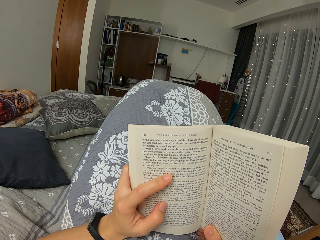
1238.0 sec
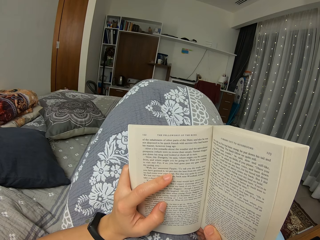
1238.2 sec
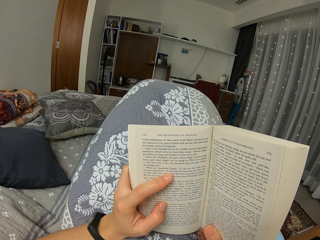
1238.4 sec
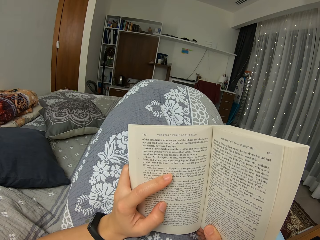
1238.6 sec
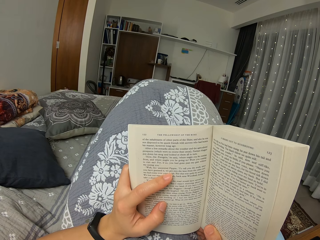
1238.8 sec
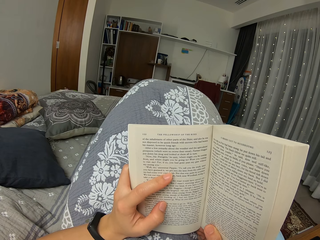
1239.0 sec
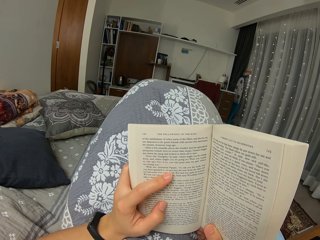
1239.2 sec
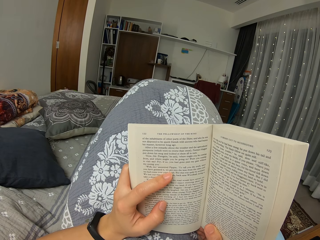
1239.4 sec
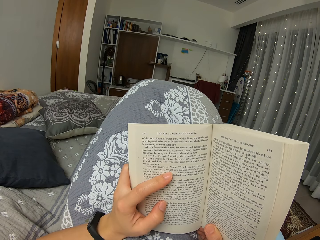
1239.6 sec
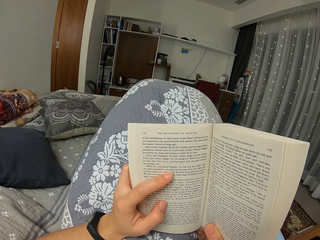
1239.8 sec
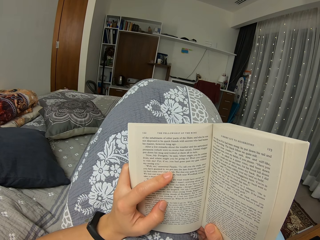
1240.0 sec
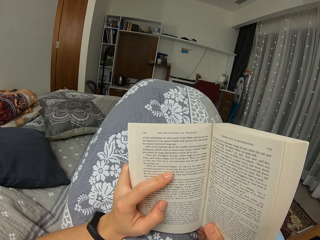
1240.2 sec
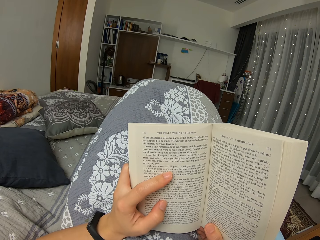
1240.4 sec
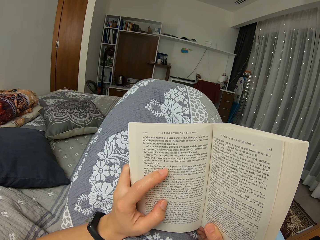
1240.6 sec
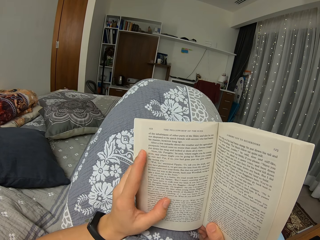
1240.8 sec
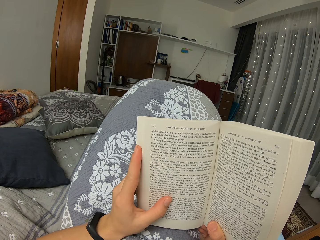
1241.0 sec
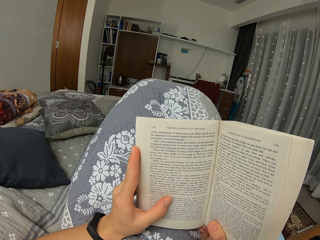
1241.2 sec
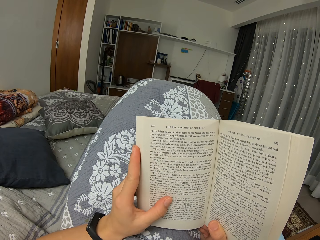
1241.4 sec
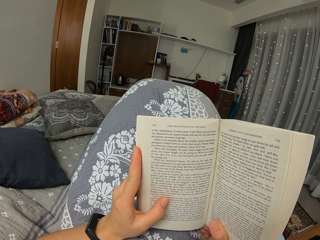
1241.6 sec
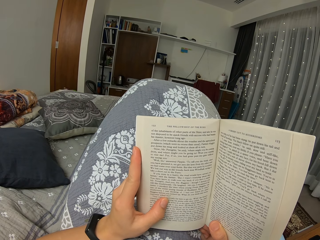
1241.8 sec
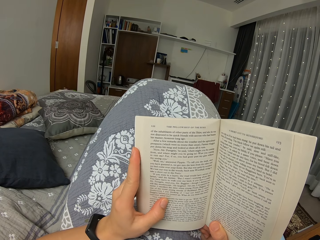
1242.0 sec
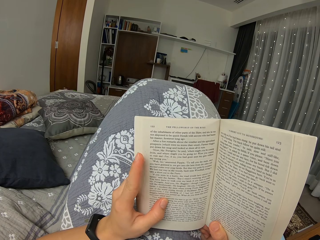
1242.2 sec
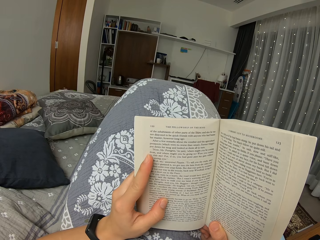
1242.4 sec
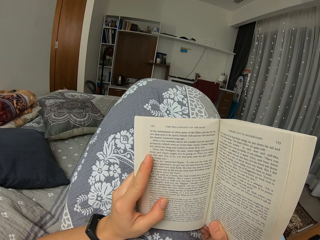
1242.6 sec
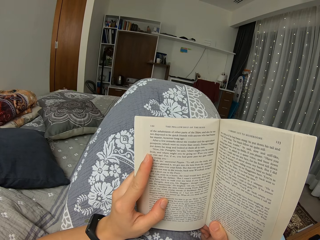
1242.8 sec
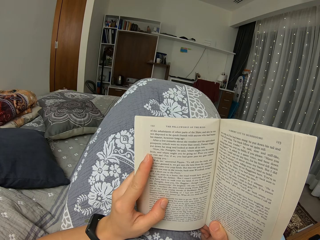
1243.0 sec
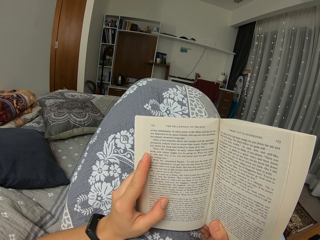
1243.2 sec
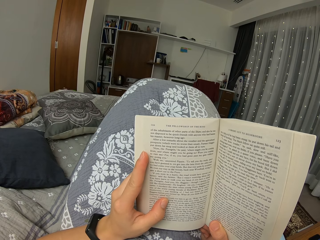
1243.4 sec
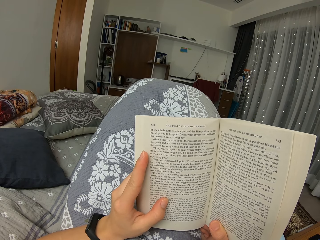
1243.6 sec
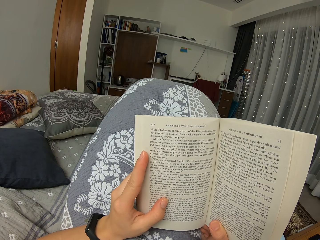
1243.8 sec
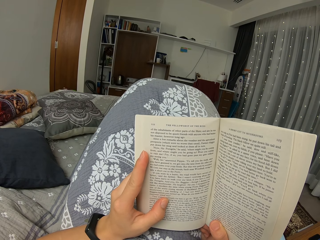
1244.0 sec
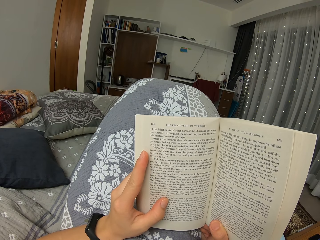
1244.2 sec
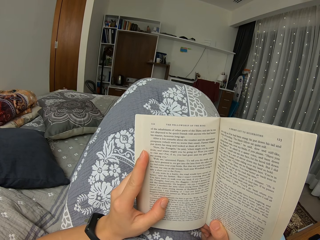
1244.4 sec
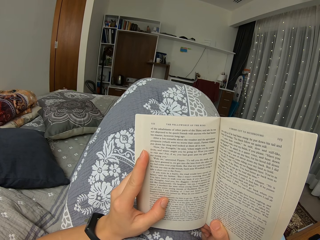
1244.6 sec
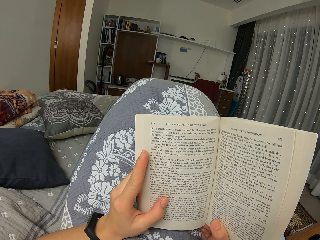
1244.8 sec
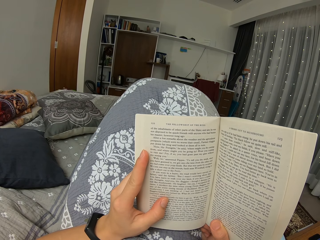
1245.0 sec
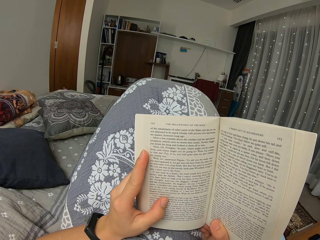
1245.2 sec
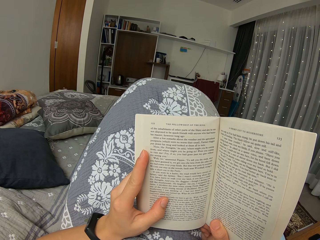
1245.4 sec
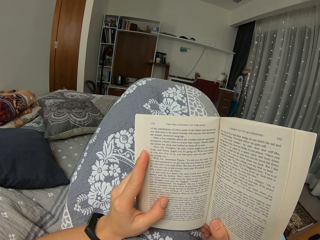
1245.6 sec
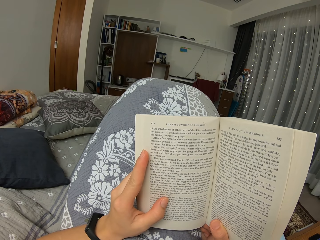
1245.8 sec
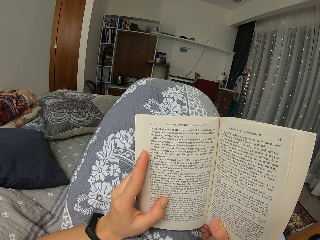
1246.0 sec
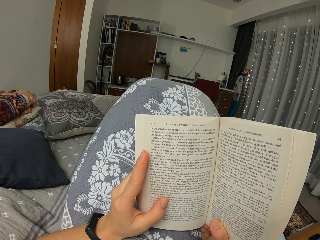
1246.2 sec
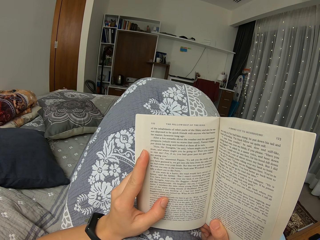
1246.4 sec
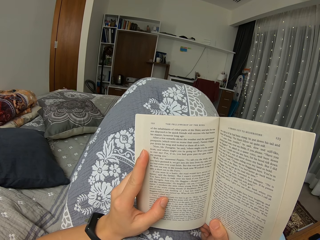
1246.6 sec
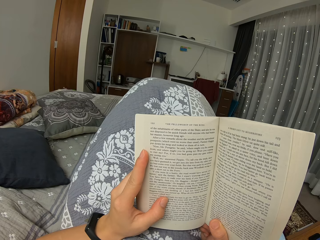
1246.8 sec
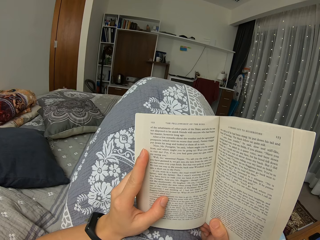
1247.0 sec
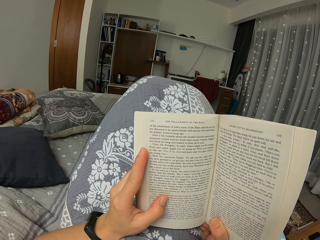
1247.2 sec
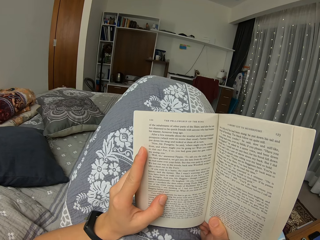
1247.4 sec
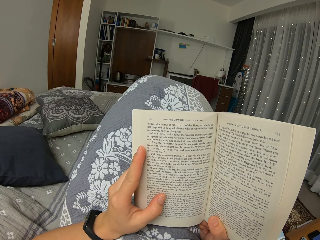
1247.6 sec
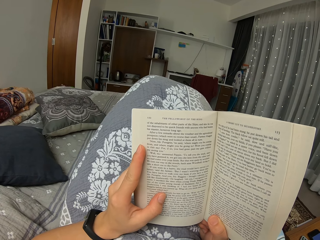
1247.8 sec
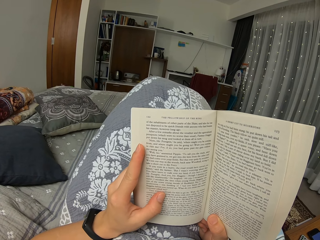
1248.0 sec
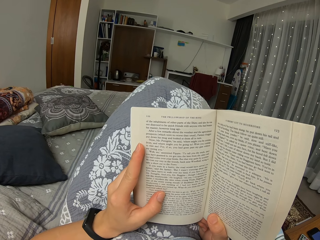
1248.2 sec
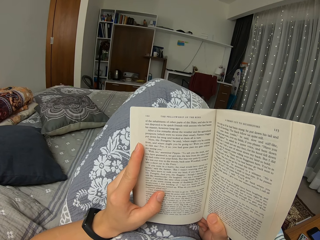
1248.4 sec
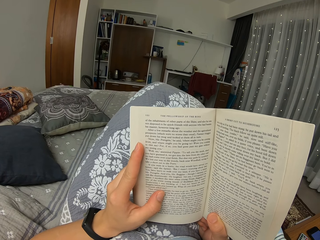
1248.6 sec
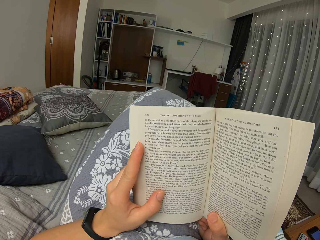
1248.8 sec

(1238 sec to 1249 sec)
The camera wearer moves the finger. They lower the legs.

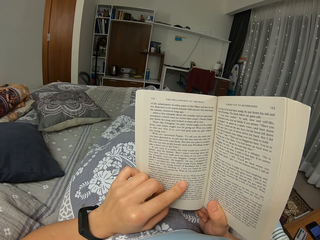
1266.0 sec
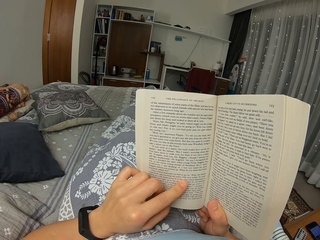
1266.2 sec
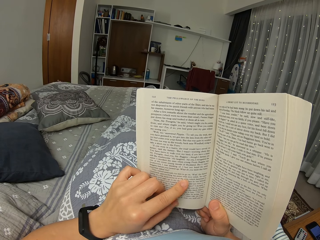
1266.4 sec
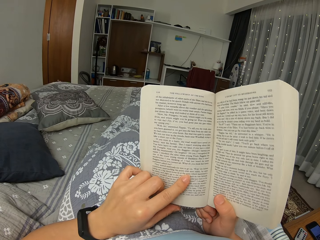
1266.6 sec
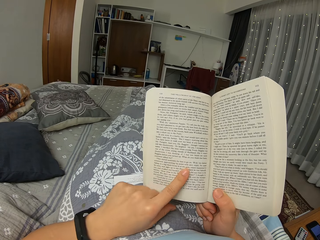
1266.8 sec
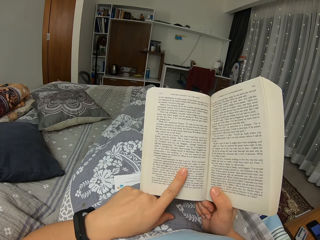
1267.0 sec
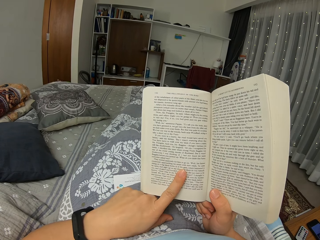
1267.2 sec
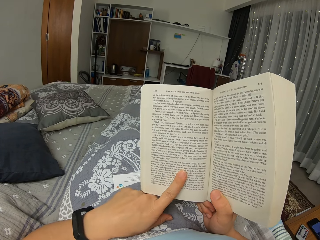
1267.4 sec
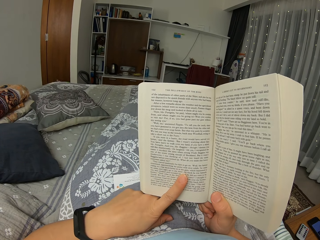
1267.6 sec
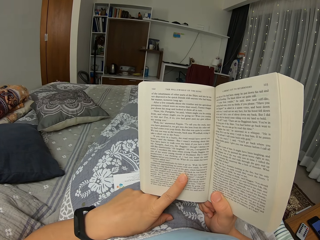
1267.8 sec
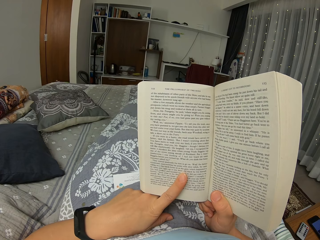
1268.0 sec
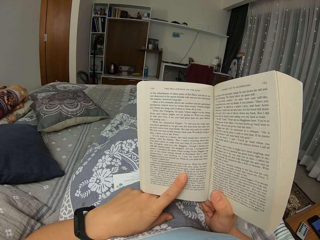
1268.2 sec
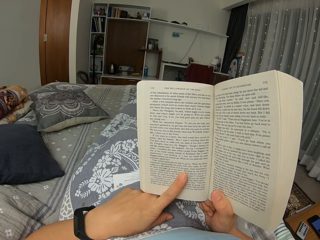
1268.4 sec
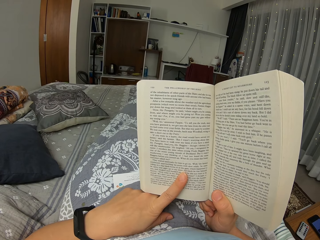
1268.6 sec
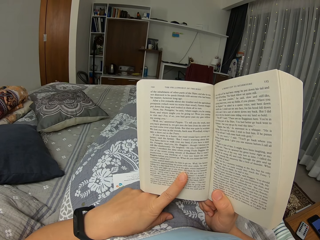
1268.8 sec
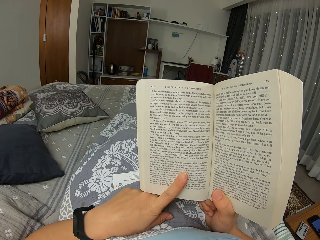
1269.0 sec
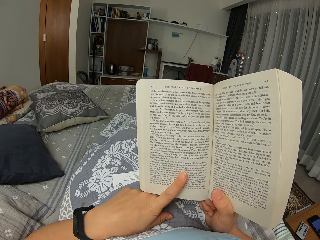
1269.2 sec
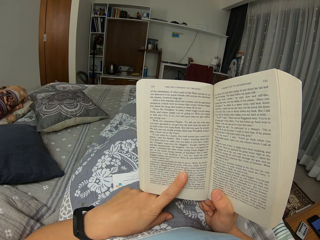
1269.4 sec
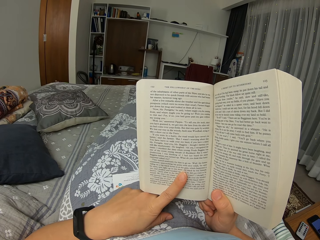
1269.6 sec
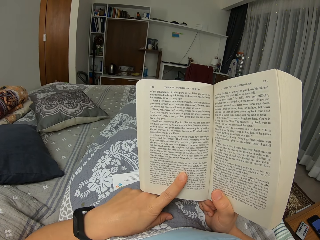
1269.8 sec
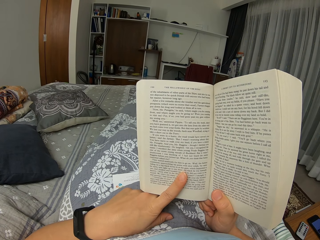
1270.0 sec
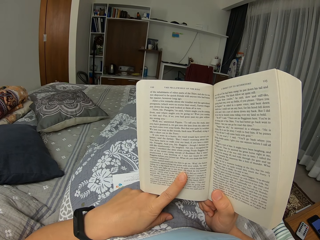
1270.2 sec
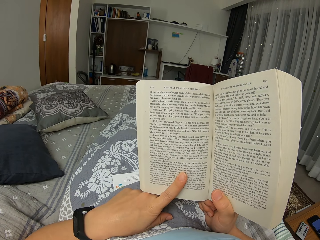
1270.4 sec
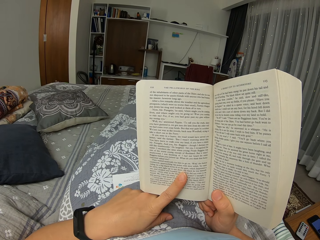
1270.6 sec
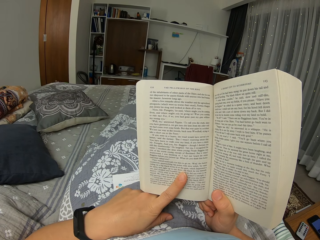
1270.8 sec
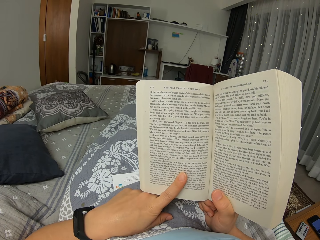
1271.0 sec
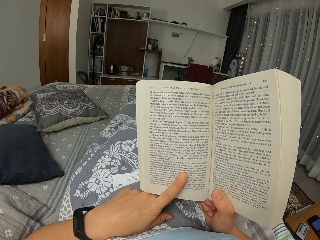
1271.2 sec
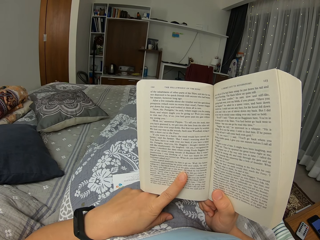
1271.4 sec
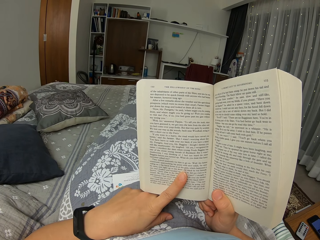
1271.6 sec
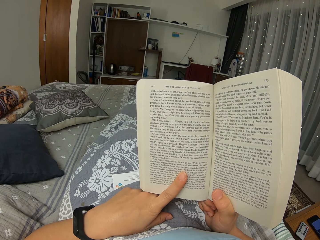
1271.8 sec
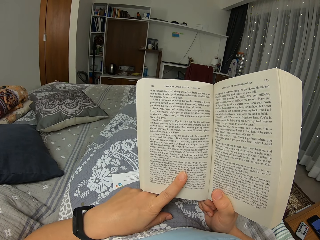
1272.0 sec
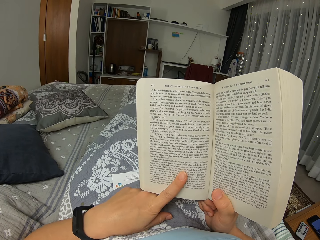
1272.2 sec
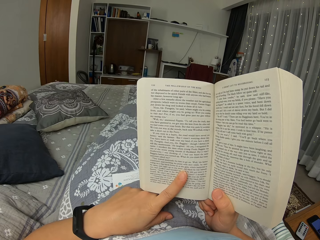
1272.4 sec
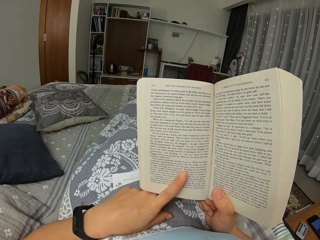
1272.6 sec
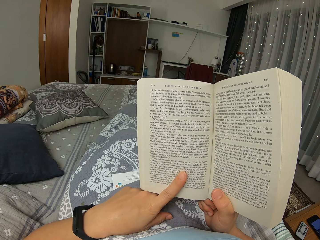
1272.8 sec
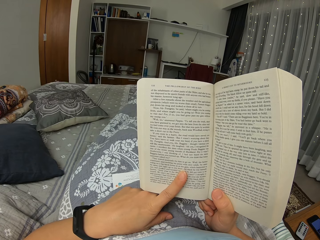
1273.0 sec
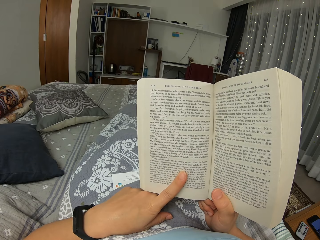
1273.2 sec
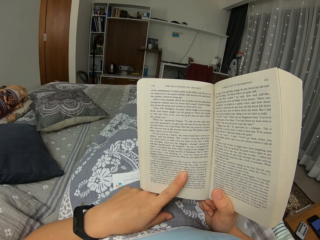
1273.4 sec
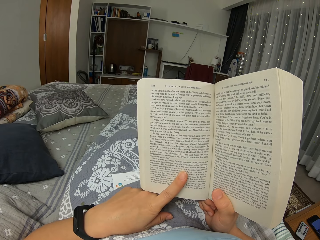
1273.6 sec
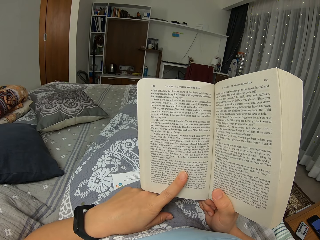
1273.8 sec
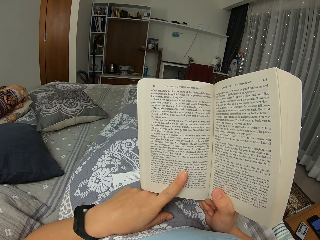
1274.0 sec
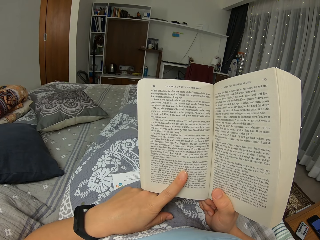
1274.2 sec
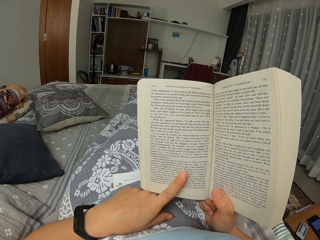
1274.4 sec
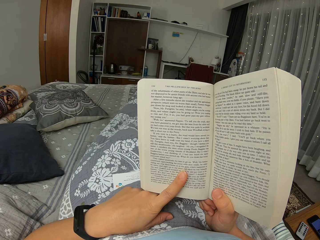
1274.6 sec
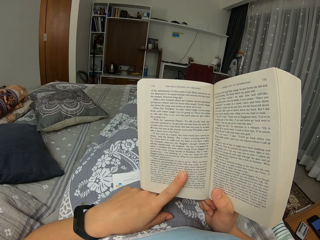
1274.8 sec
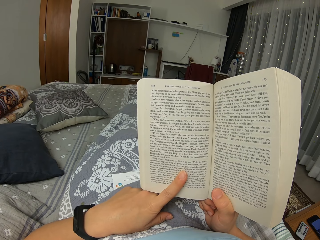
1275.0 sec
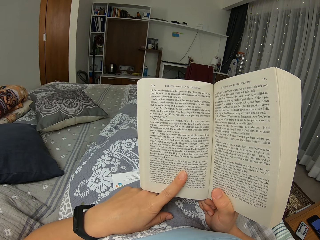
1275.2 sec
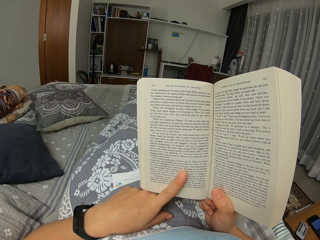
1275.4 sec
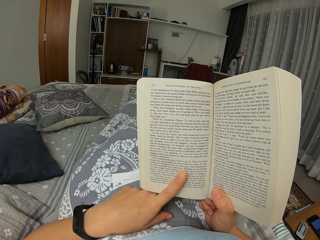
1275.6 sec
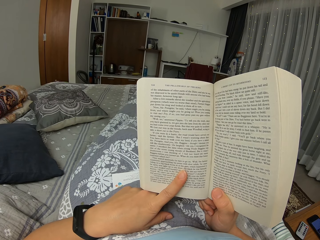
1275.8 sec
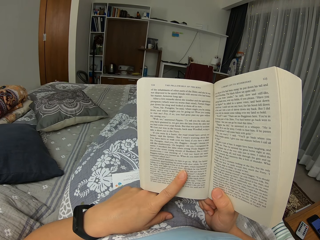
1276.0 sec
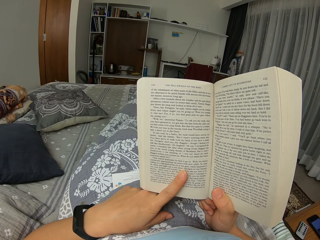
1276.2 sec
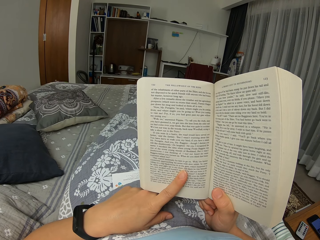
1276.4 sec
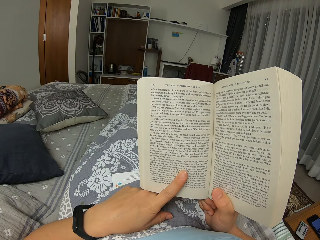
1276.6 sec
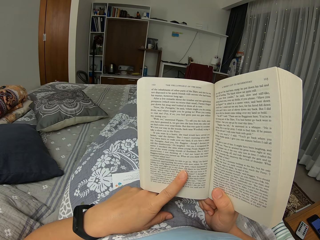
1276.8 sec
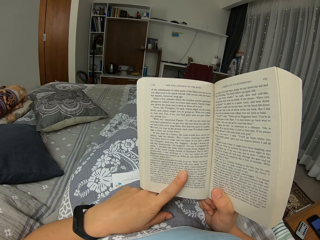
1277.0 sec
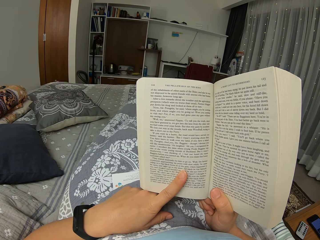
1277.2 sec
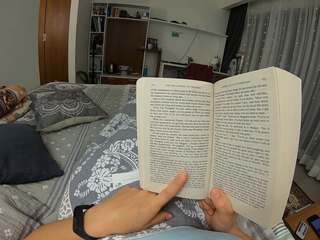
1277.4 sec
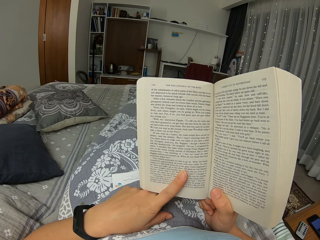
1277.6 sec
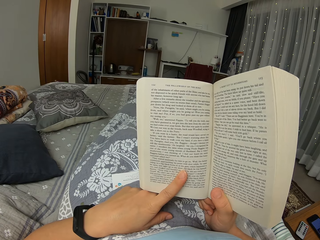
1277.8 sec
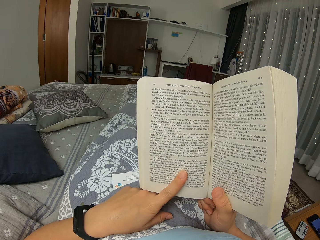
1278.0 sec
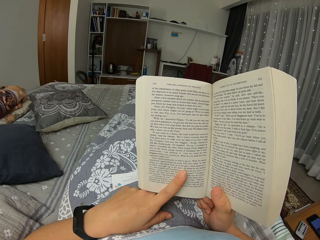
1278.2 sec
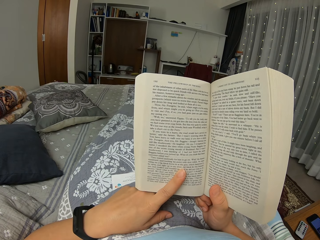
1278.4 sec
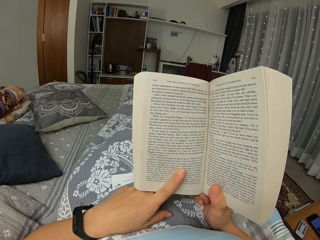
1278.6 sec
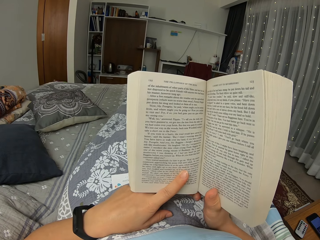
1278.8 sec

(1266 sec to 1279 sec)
The camera wearer reads the book and points at the book. They breathe in.
